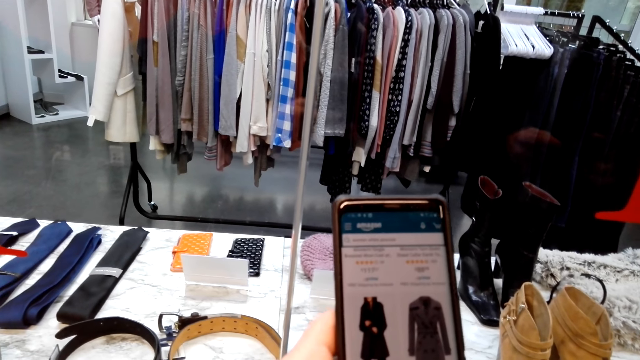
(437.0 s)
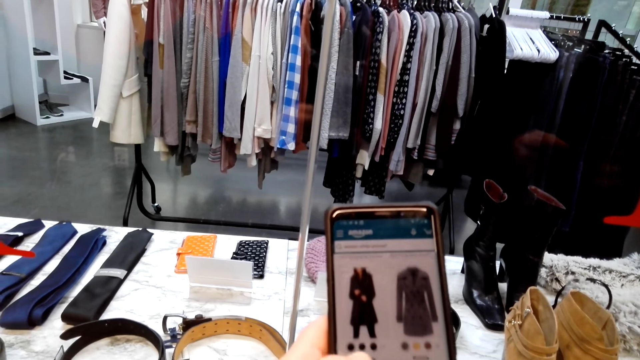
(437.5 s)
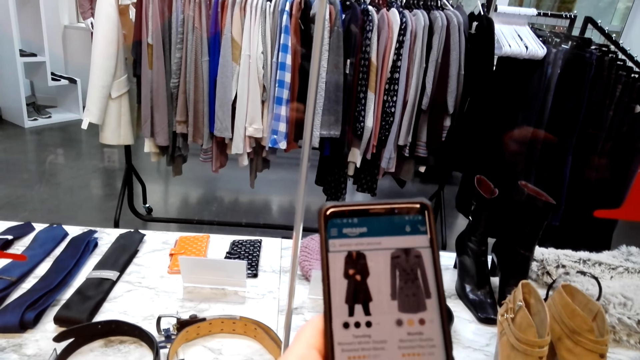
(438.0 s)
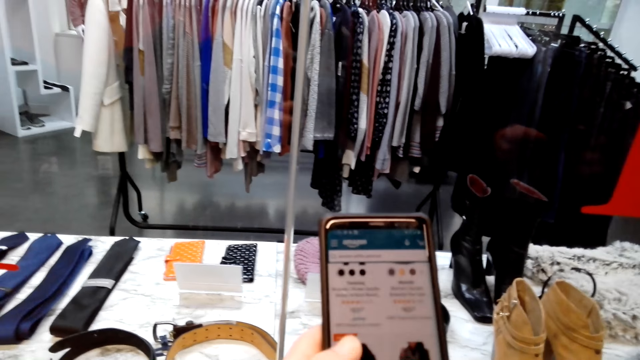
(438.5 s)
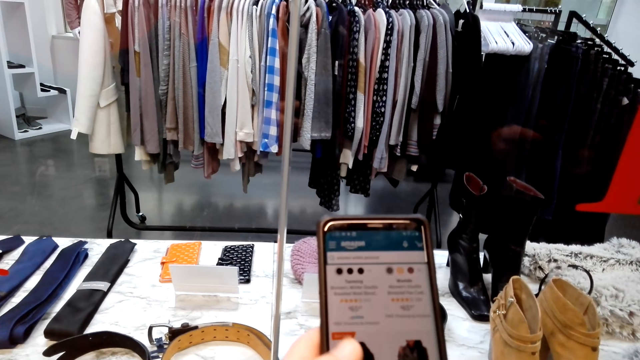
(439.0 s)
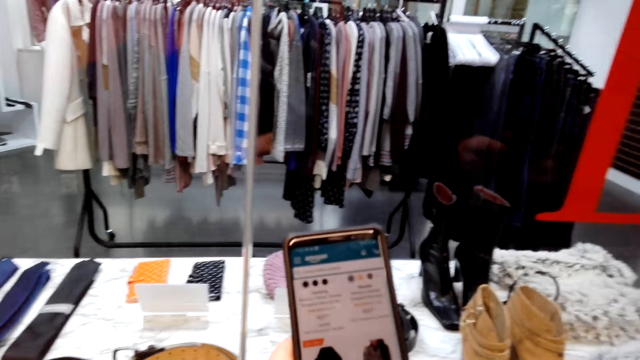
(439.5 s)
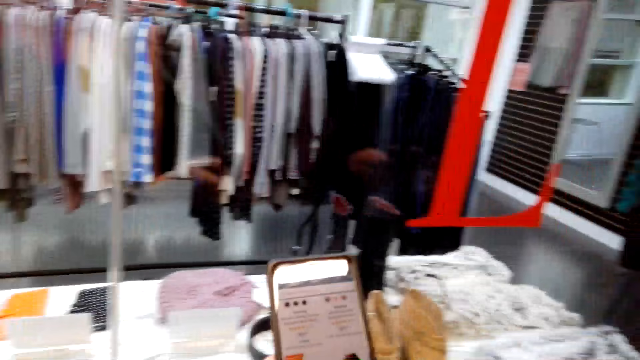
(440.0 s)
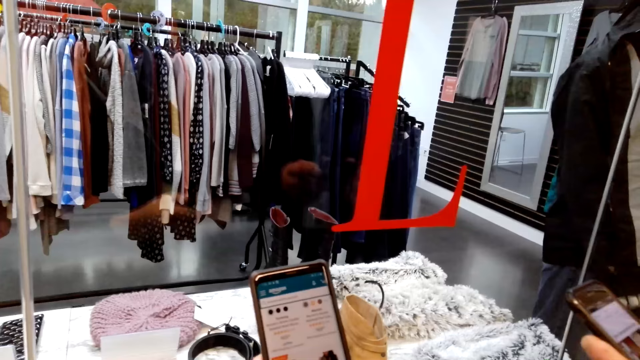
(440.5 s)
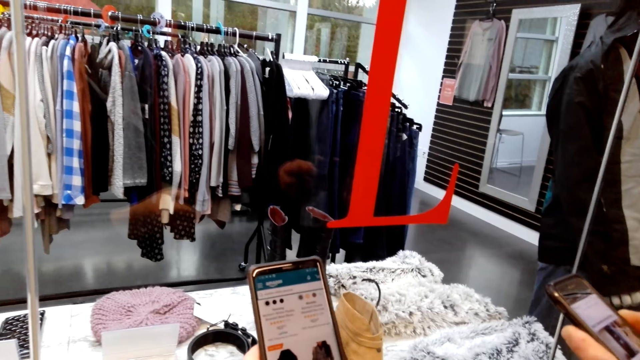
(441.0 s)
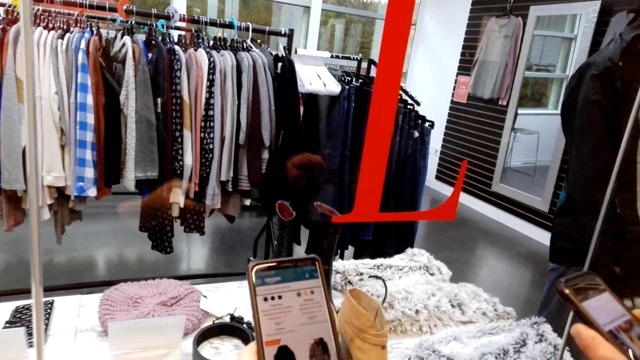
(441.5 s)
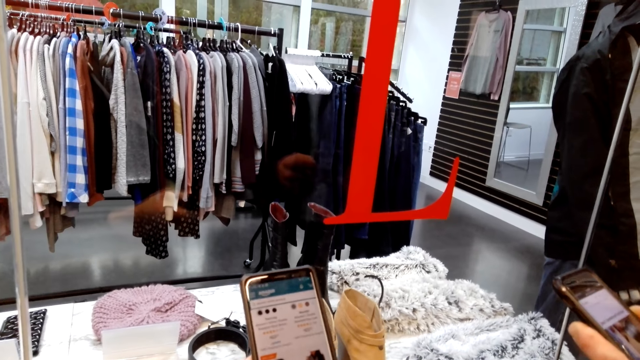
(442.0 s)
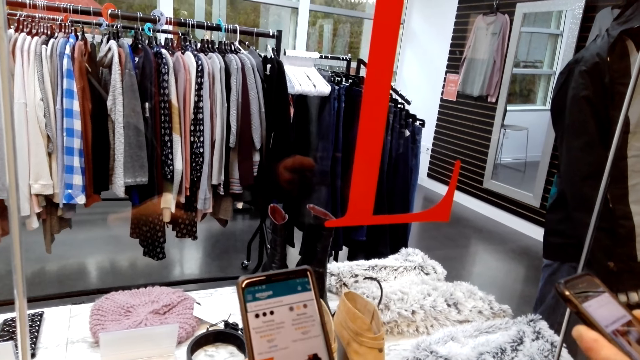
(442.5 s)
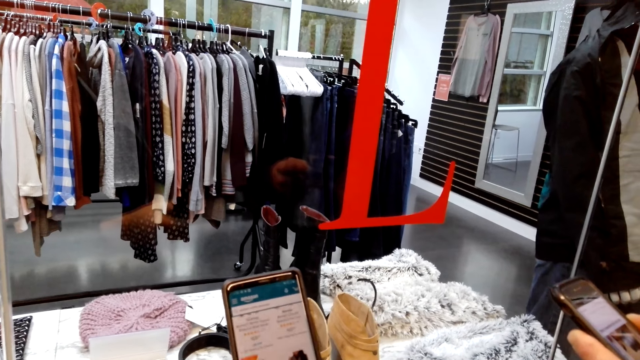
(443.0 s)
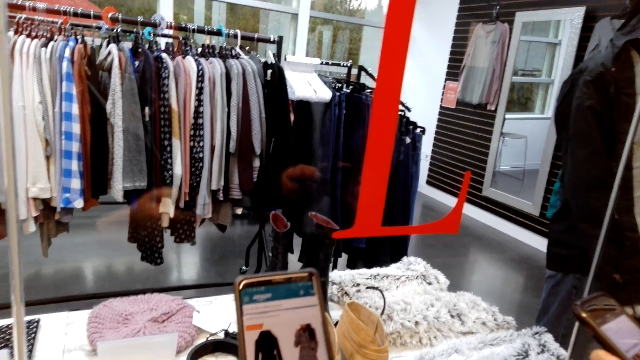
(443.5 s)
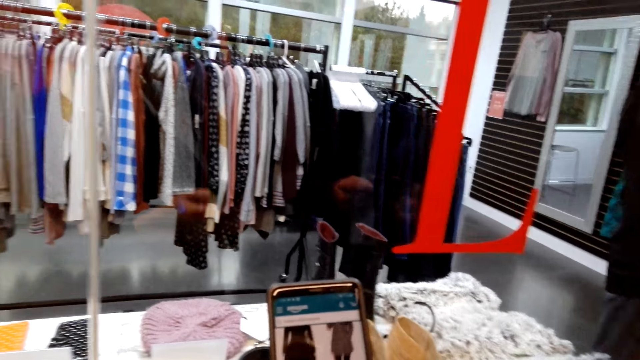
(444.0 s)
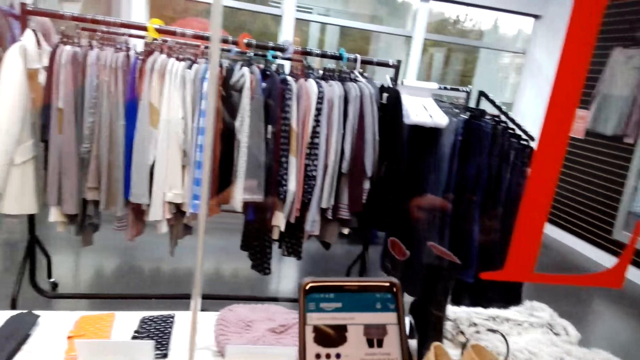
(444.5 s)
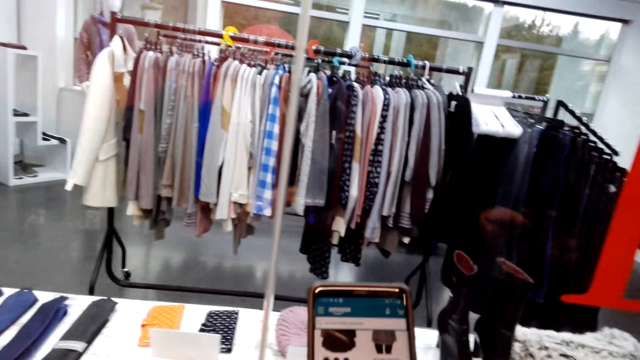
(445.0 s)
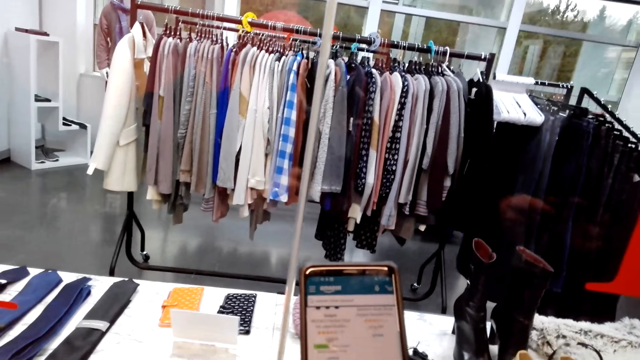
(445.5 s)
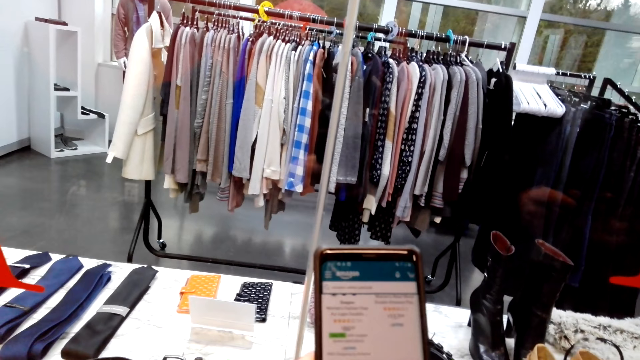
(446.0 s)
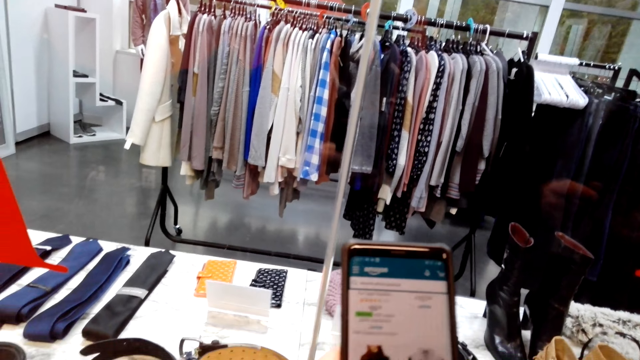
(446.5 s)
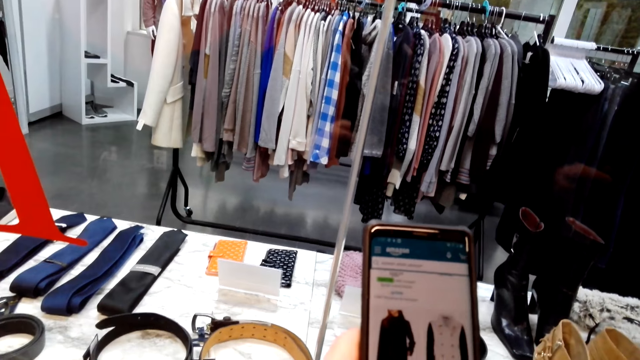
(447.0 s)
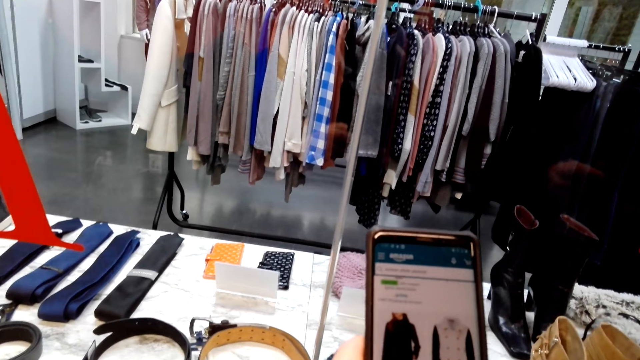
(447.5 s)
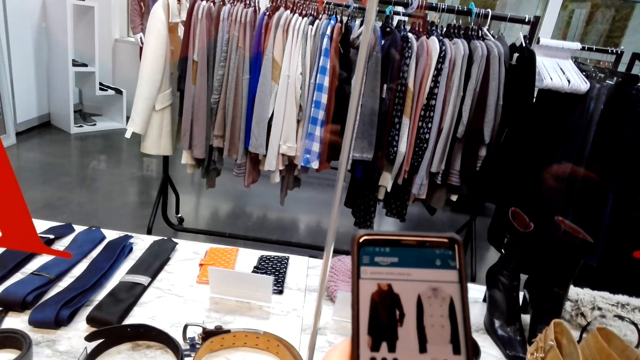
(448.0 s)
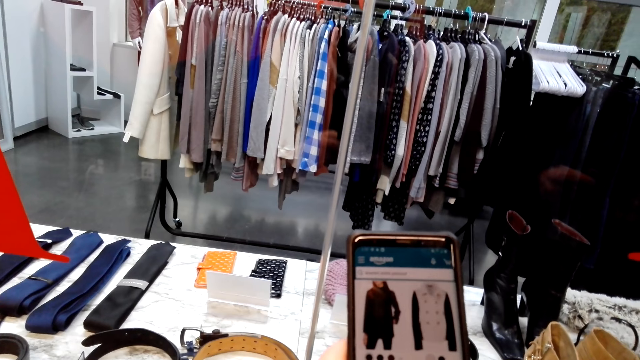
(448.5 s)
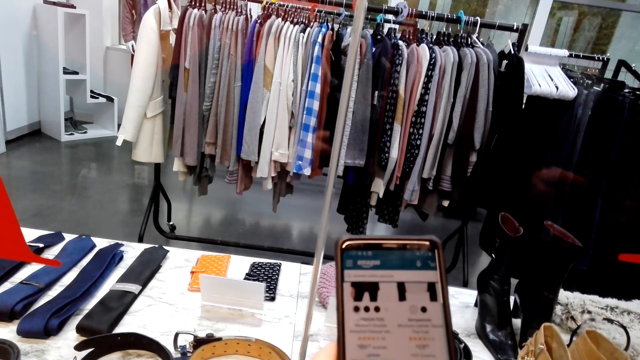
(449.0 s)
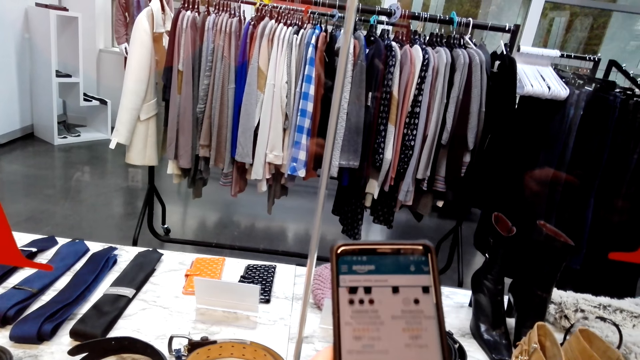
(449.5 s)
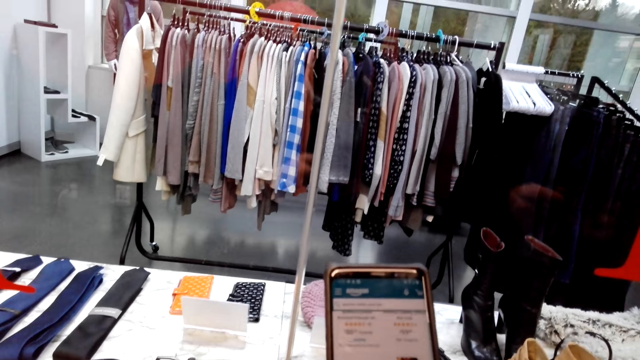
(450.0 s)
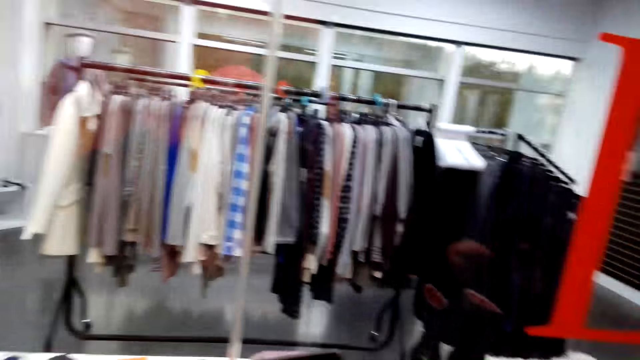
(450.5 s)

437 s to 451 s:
The camera wearer converses with a person. They show the person the phone. The person holds the phone. The person converses with the camera wearer. The camera wearer scrolls the phone. They converse with the person.

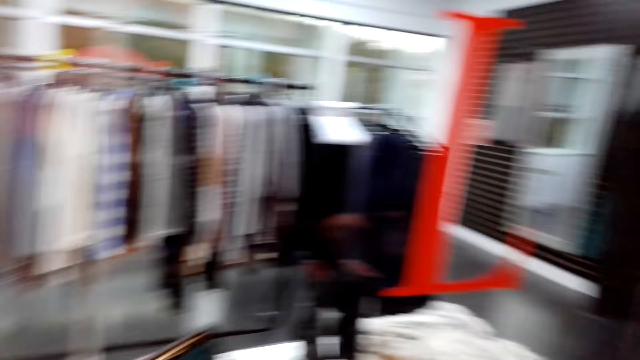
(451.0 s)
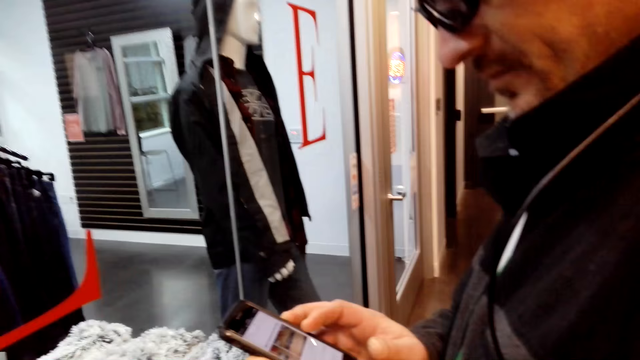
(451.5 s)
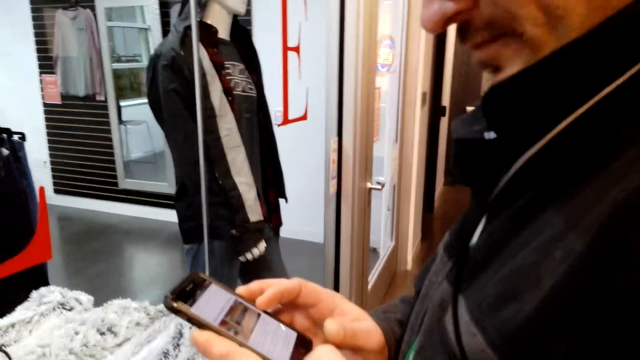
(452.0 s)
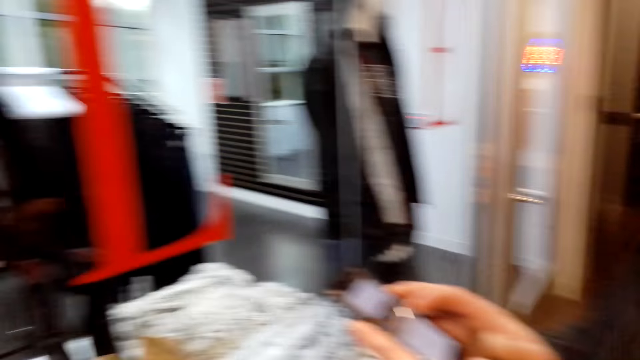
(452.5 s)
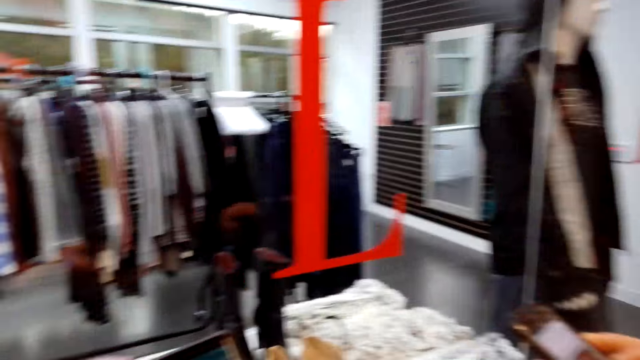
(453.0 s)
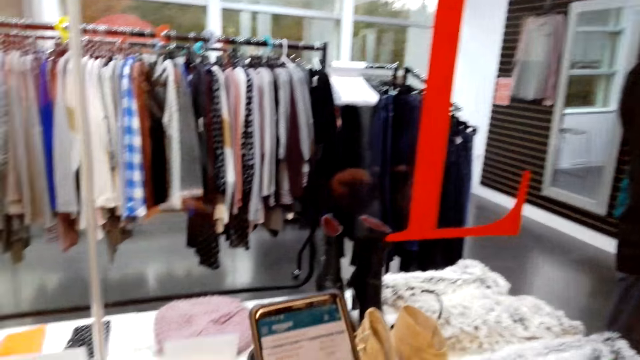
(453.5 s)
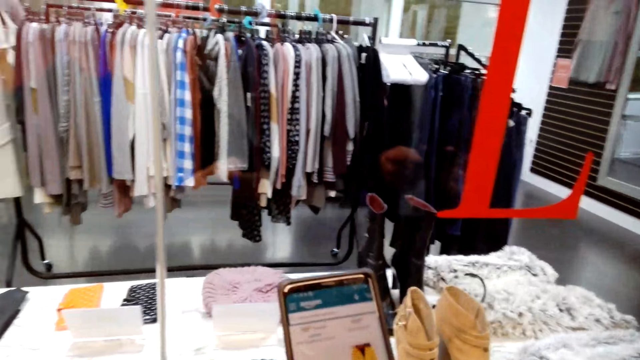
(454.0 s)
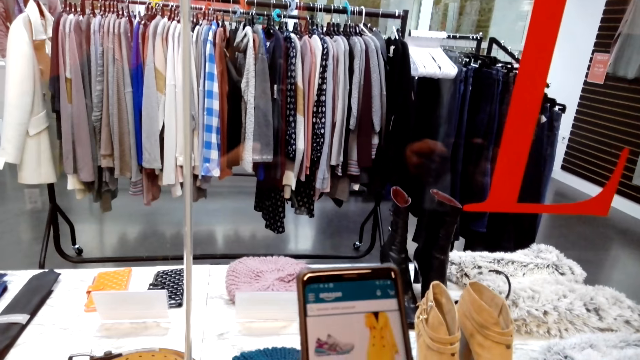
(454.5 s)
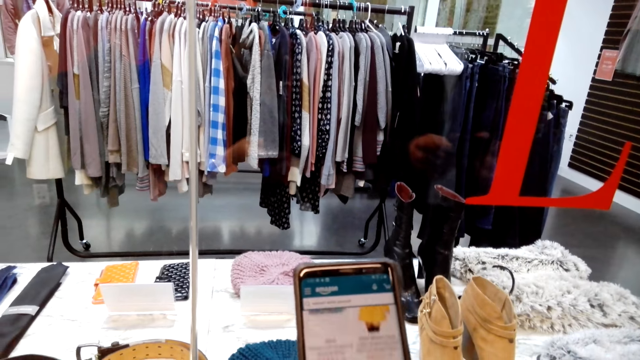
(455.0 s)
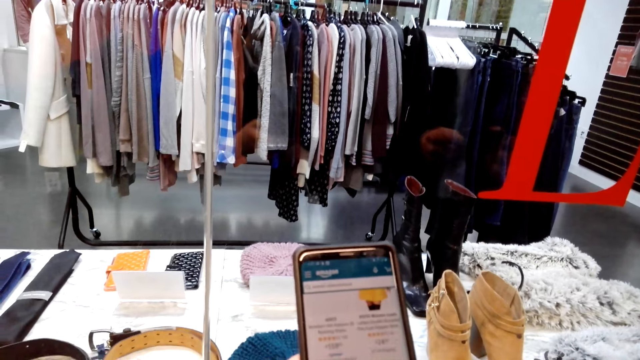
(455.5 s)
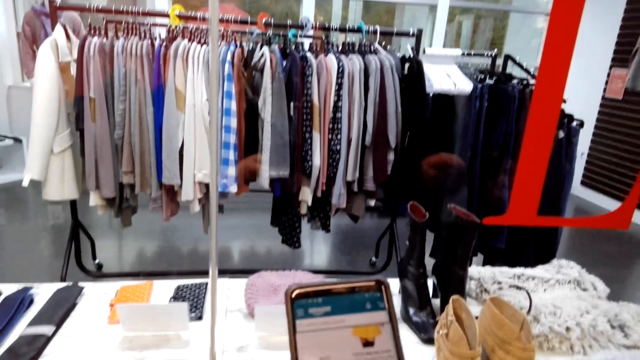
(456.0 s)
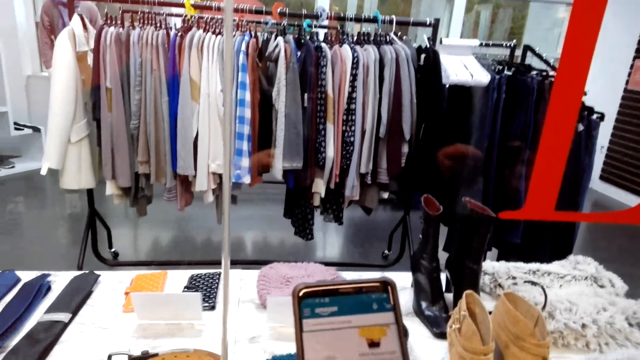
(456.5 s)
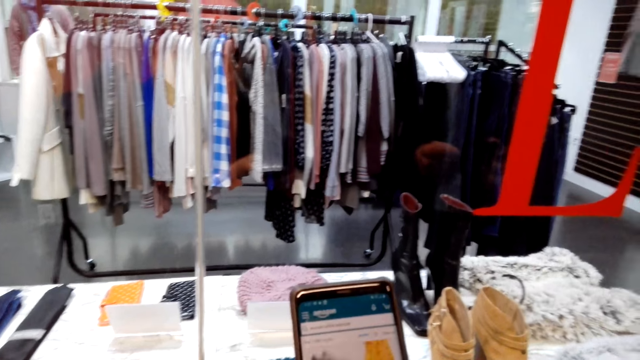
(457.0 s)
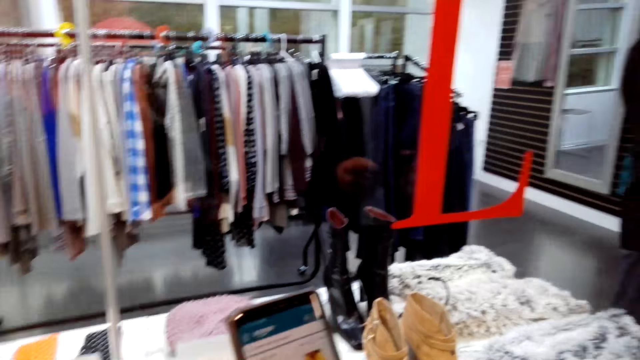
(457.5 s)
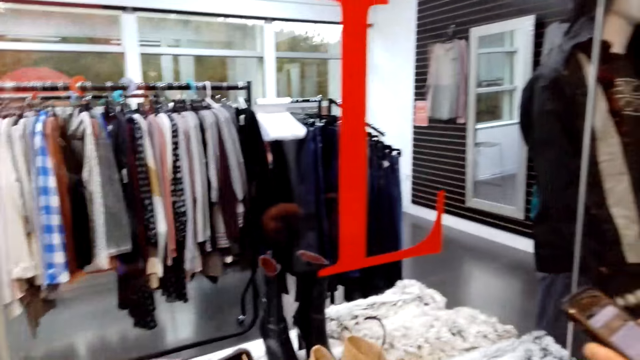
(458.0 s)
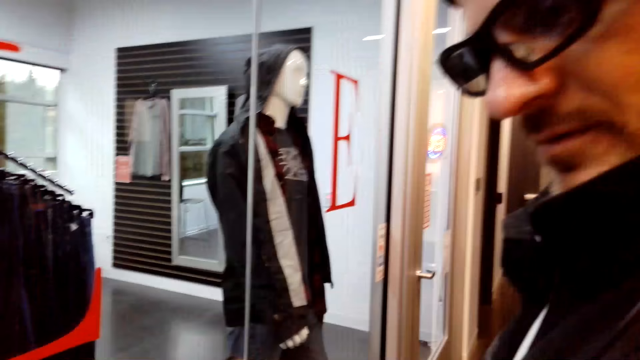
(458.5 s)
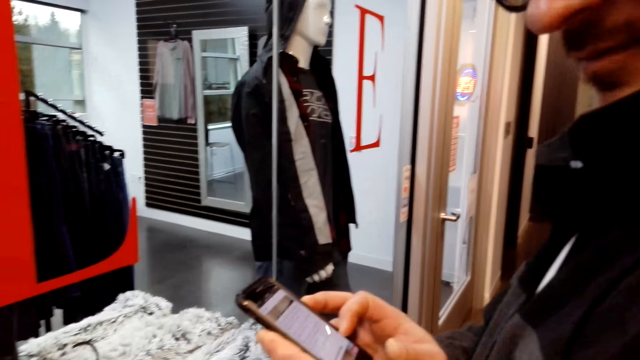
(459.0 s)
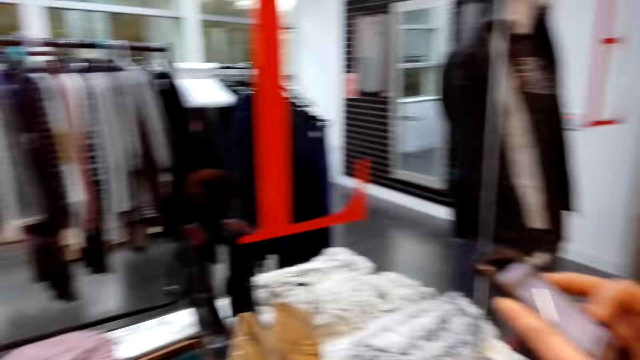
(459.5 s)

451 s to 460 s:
A man holds a phone. The man converses with the camera wearer. The camera wearer operates the phone. They scroll the phone. They converse with the man. The man talks to the camera wearer.
